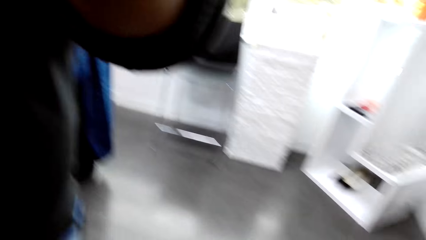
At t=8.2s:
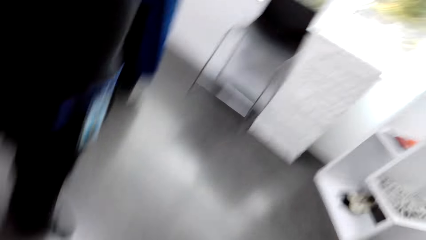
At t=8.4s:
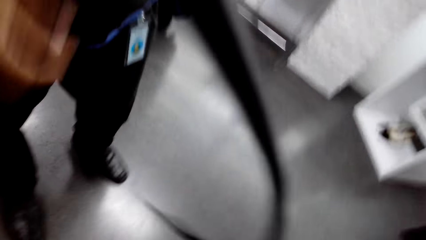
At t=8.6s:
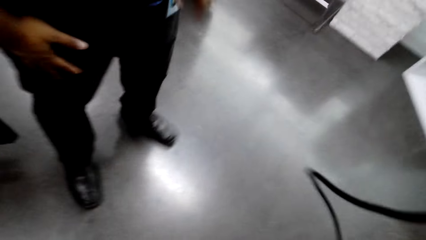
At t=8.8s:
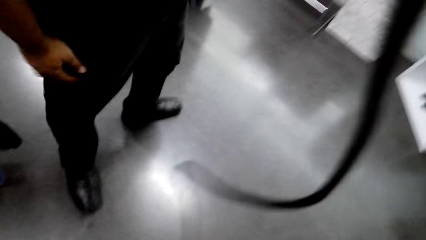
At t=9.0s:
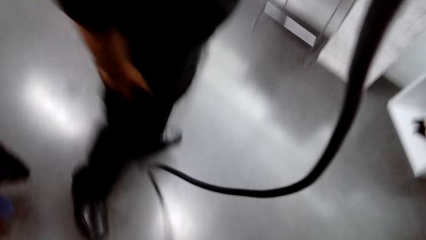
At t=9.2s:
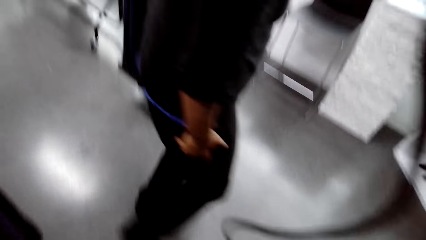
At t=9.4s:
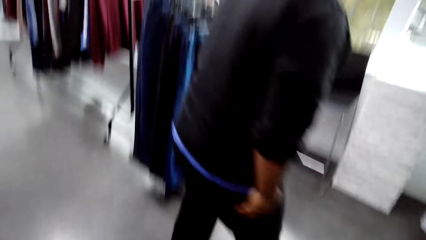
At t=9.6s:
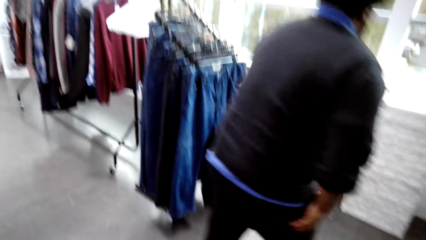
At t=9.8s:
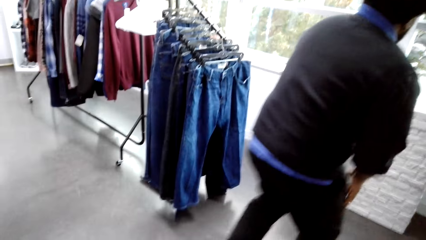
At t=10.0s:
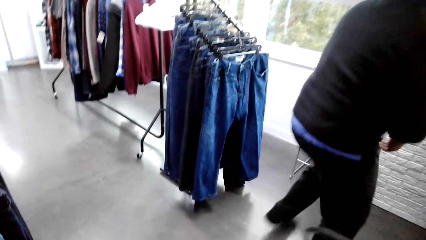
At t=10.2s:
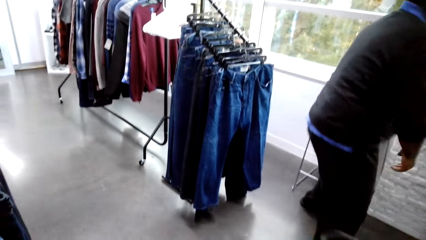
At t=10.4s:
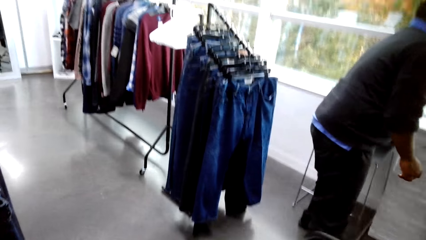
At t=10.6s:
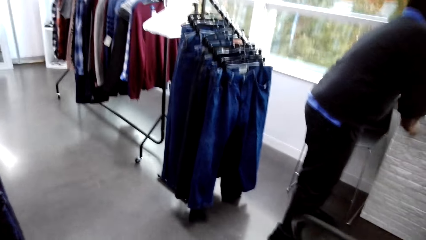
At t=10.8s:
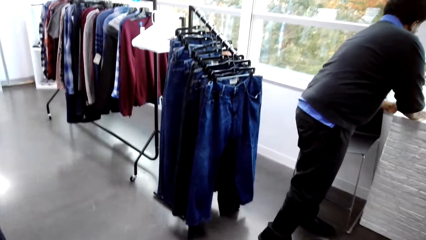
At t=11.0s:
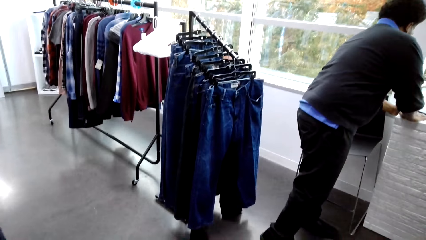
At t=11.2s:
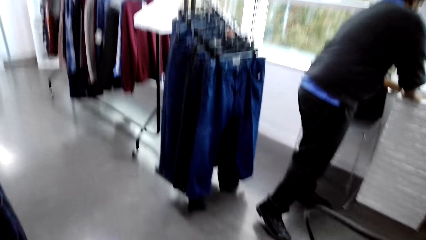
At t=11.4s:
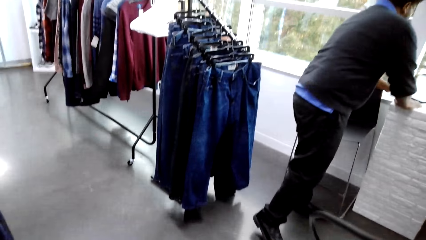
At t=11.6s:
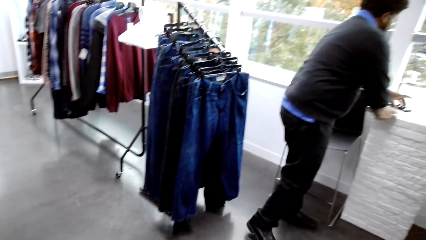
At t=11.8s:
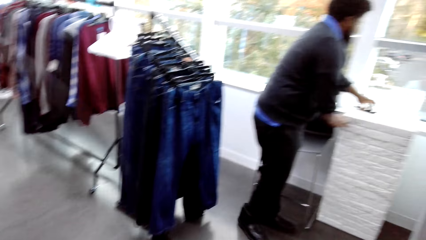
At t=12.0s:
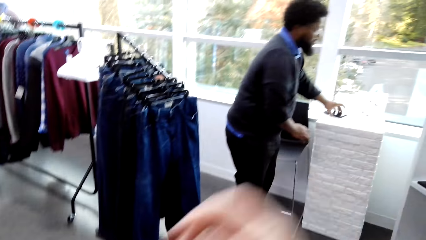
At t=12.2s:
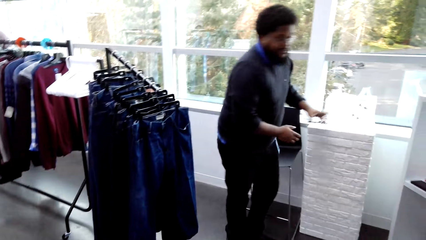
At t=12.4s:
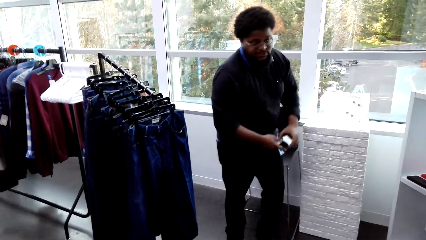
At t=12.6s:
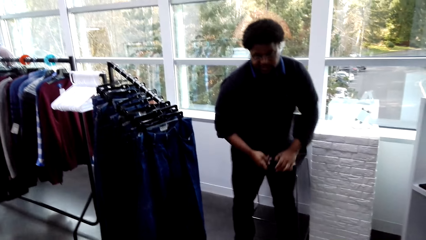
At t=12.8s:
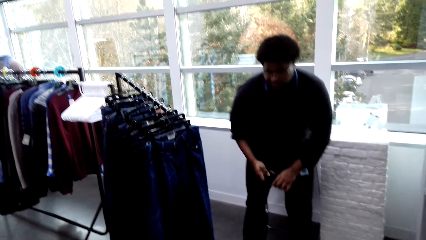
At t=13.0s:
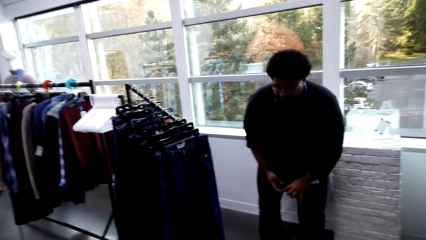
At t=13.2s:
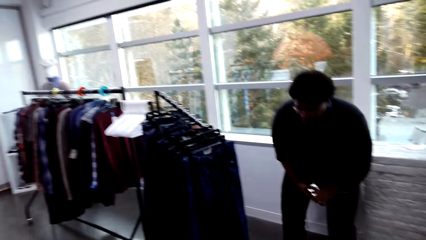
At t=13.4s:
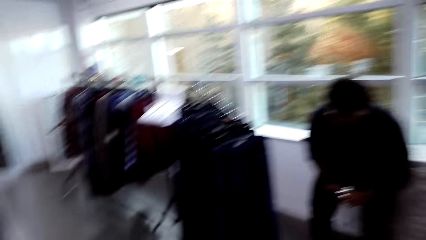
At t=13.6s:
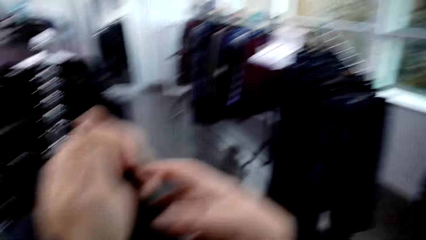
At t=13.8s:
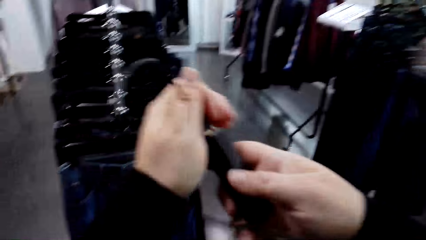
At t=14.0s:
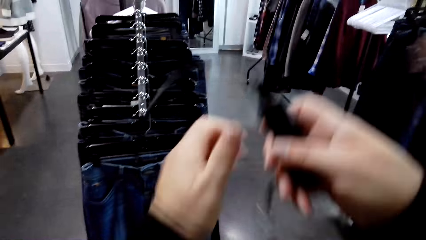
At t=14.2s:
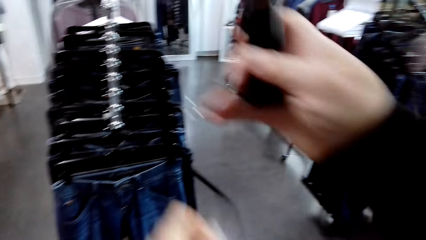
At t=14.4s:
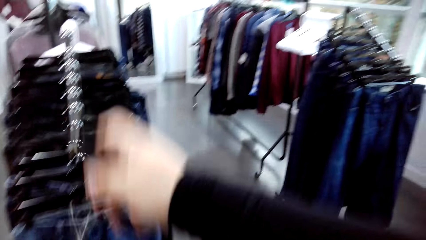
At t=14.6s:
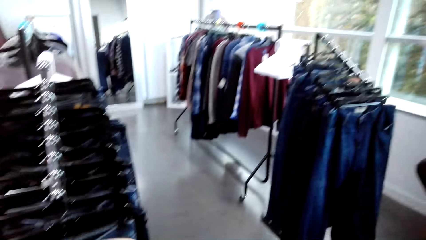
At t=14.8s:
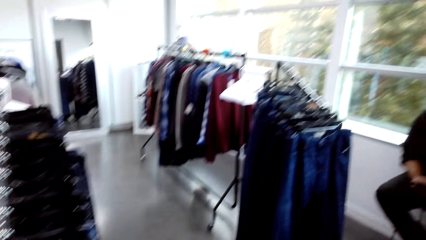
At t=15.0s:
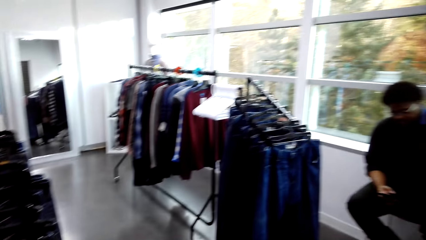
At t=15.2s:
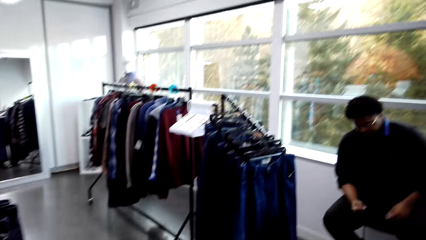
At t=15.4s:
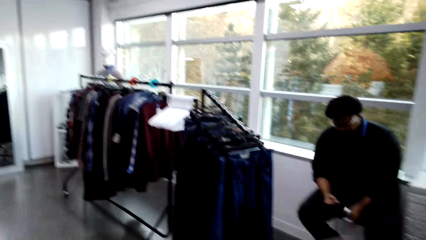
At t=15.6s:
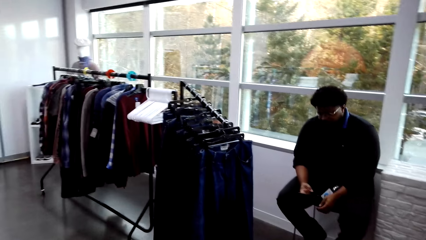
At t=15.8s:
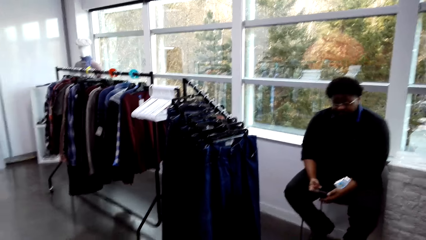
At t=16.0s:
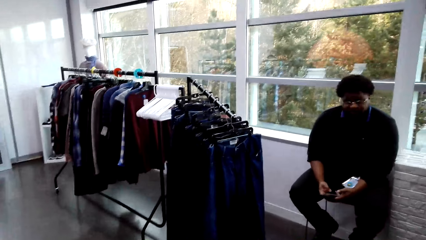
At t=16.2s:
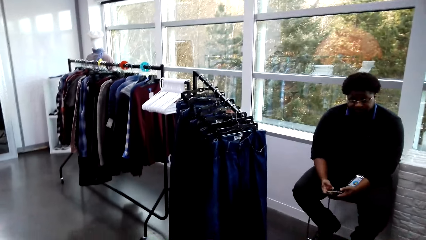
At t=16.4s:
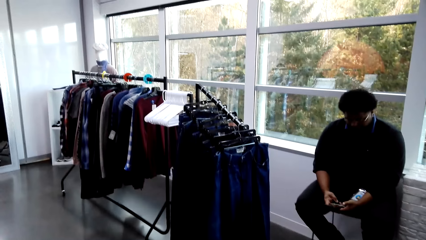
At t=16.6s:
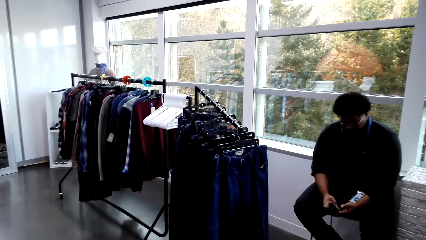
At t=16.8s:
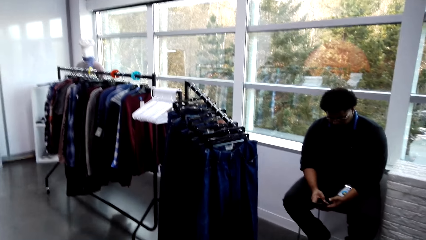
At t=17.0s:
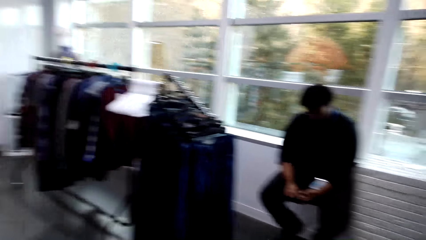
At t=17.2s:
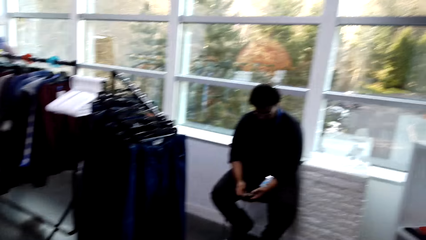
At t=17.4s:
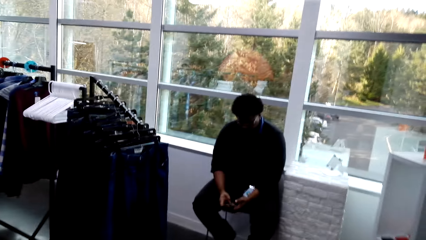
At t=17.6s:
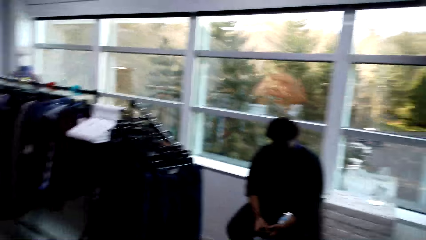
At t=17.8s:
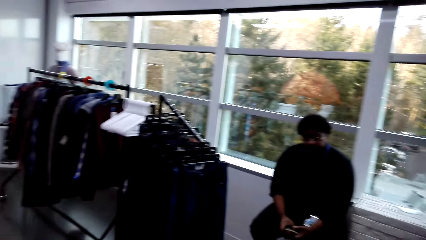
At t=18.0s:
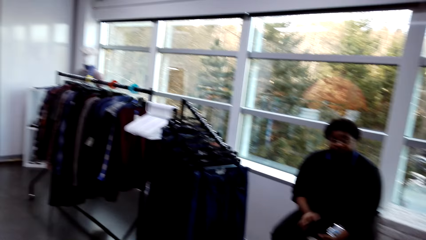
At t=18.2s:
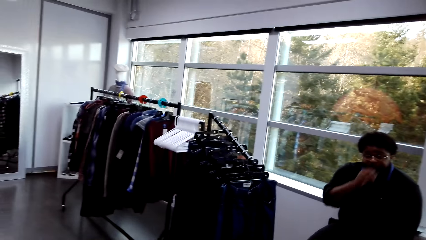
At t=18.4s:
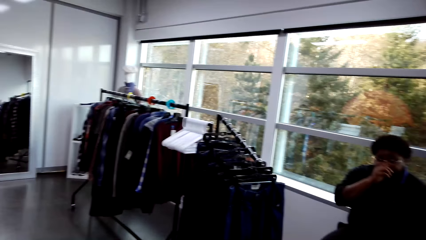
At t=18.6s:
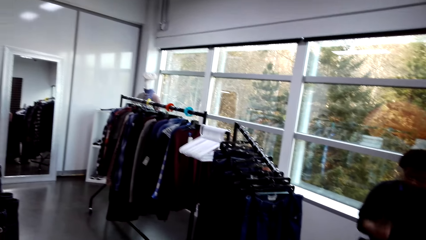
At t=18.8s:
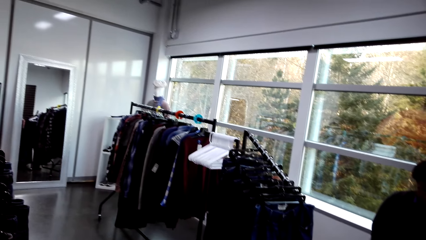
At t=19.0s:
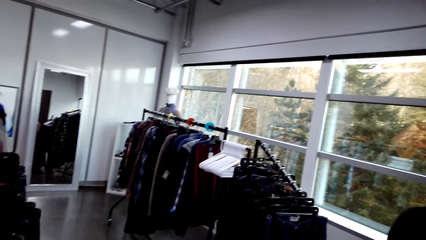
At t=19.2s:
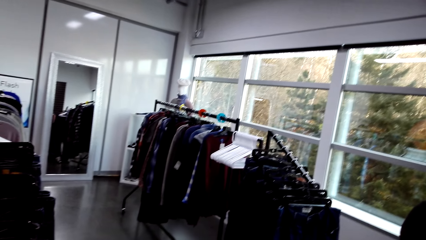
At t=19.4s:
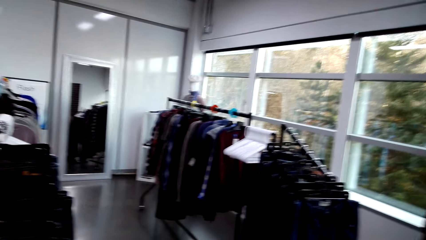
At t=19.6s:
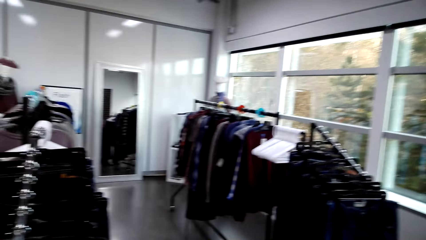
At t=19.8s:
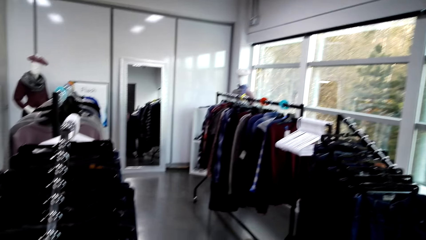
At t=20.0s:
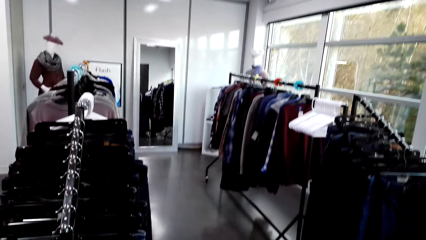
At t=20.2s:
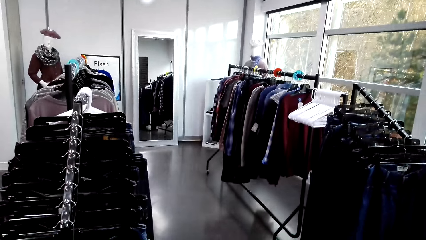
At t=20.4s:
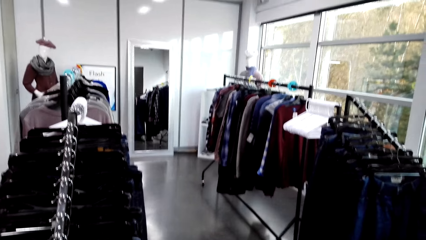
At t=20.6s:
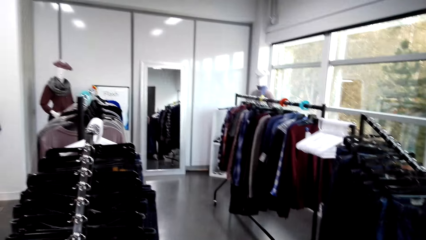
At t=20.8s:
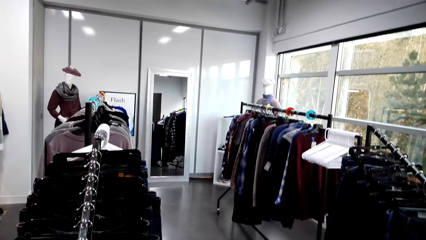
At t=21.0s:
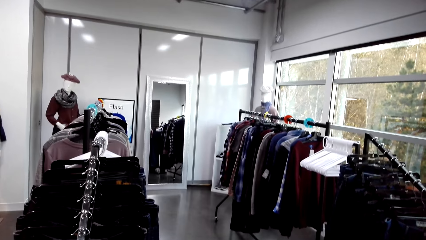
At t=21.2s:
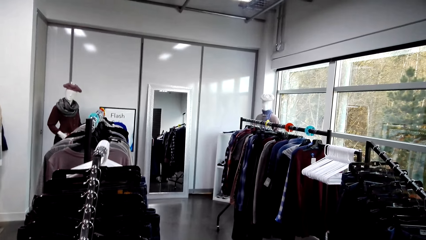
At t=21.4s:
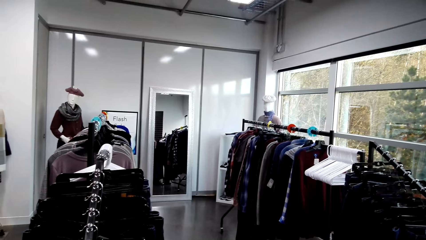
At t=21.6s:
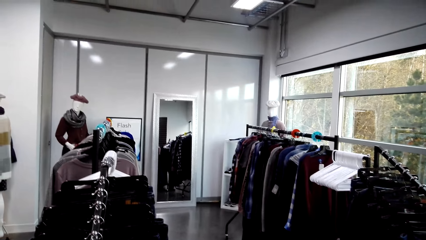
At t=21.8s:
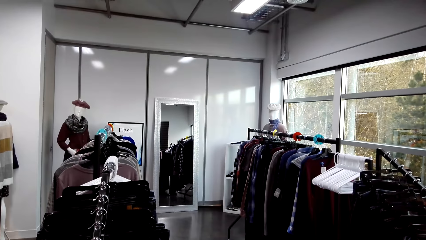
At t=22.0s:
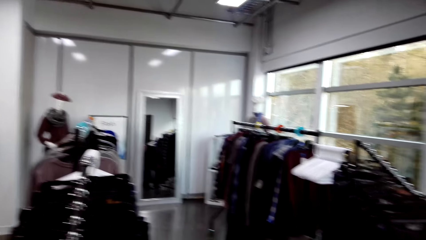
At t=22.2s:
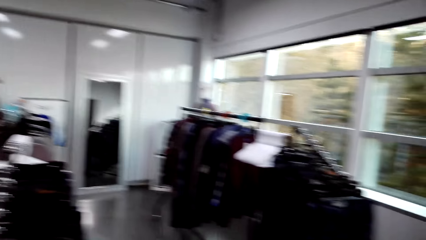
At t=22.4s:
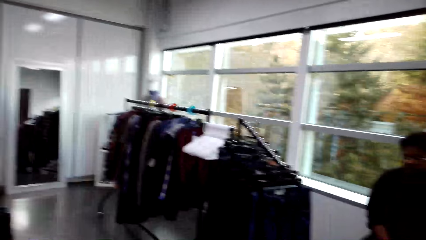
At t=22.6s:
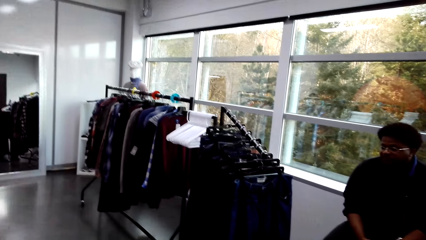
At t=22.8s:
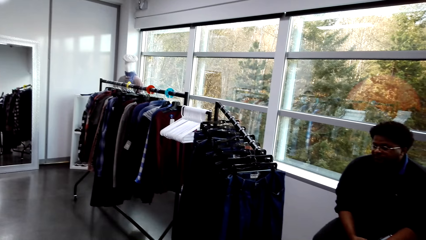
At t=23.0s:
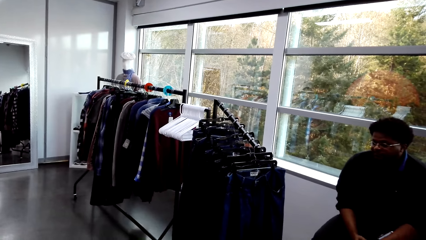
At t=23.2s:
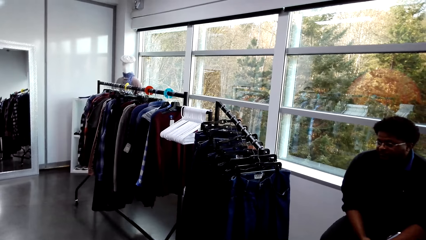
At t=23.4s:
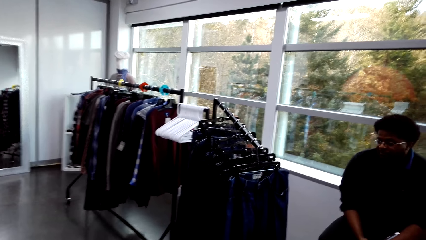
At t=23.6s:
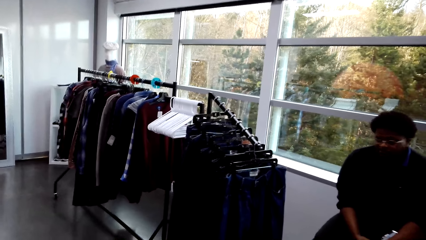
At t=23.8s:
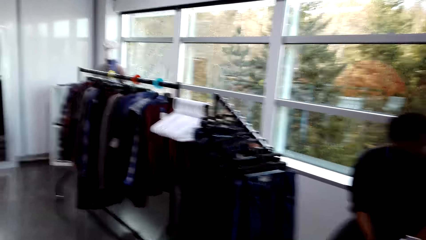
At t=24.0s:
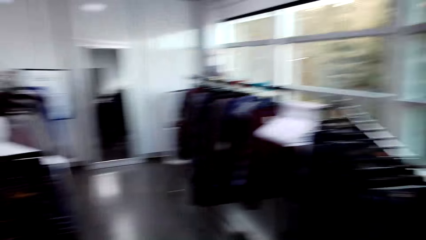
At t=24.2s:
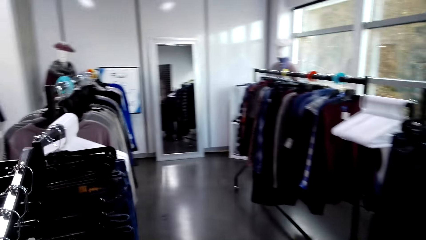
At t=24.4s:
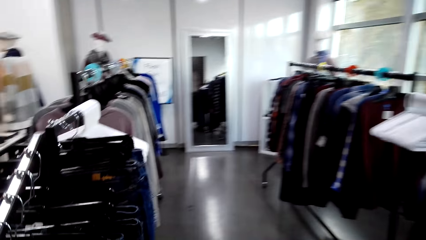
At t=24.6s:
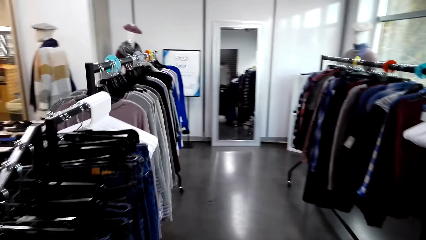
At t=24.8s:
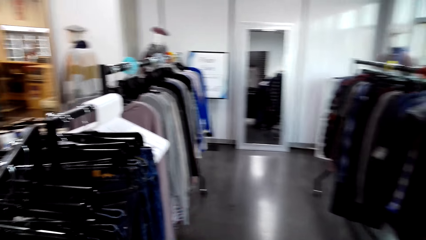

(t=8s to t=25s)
The camera wearer walks in the clothes shop. A man sits on a chair. The camera wearer speaks to the man. They hold the hanger. The man speaks to the camera wearer. The man uses the phone. The camera wearer looks around the clothes store. They walk in the clothes shop.
